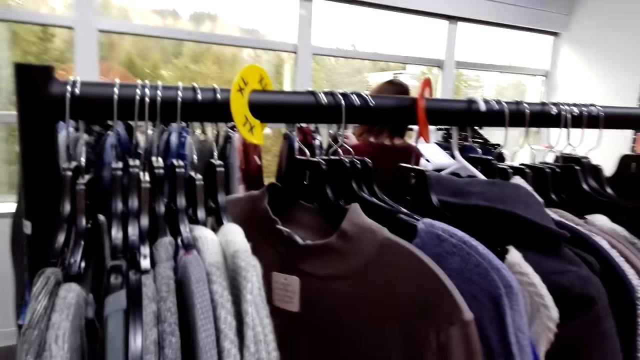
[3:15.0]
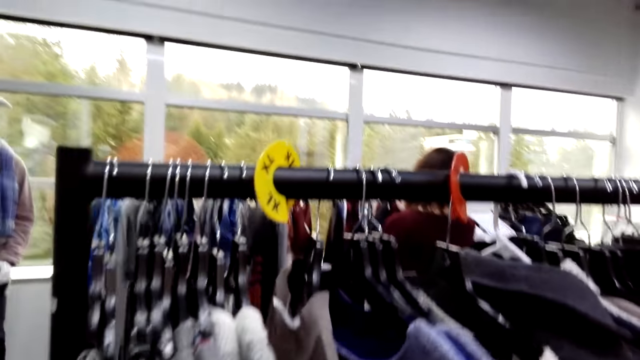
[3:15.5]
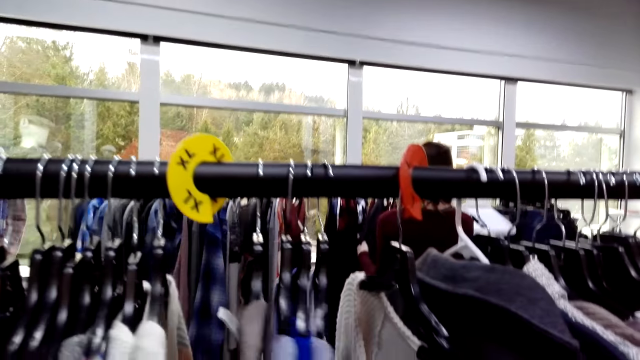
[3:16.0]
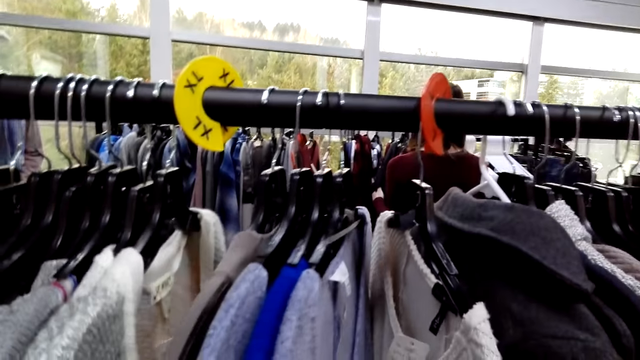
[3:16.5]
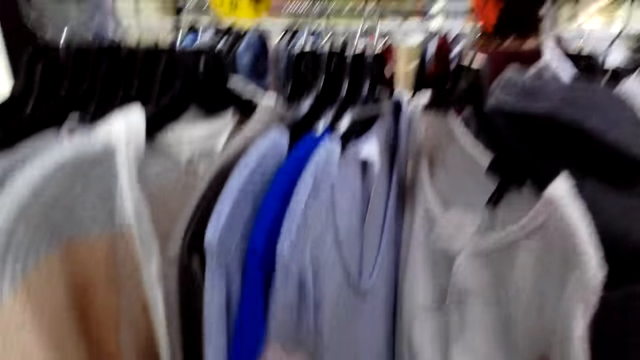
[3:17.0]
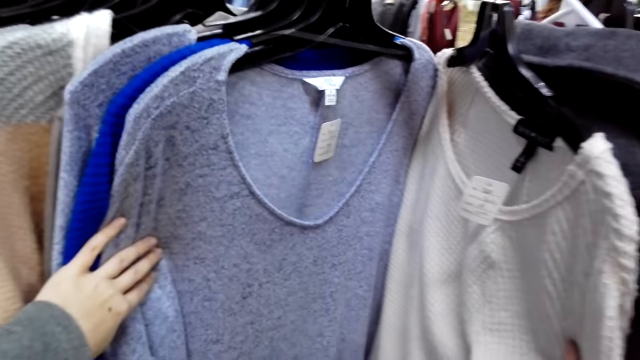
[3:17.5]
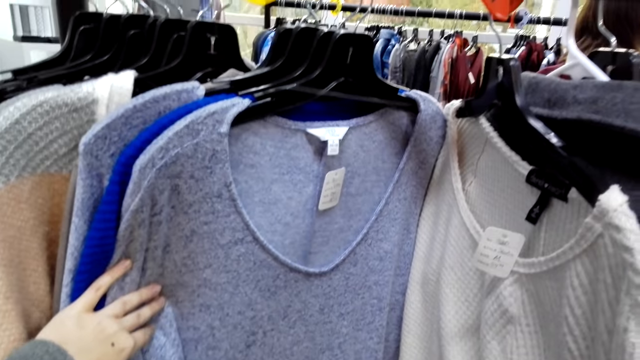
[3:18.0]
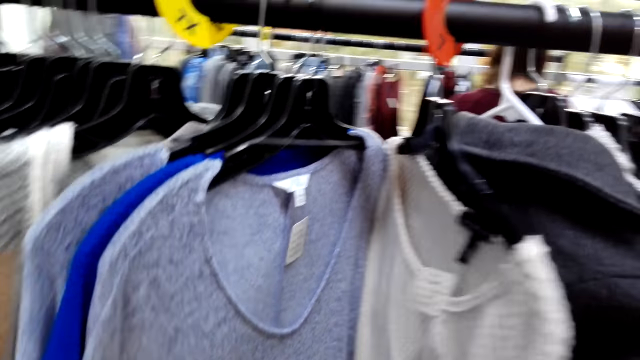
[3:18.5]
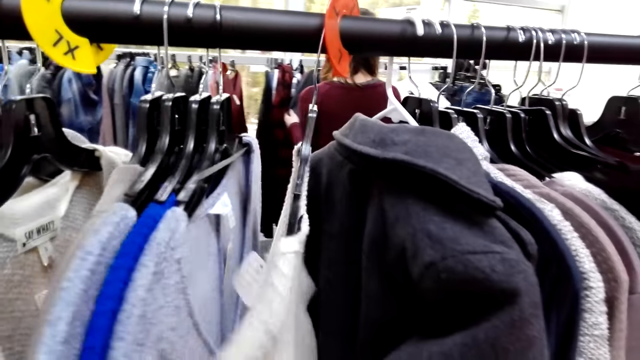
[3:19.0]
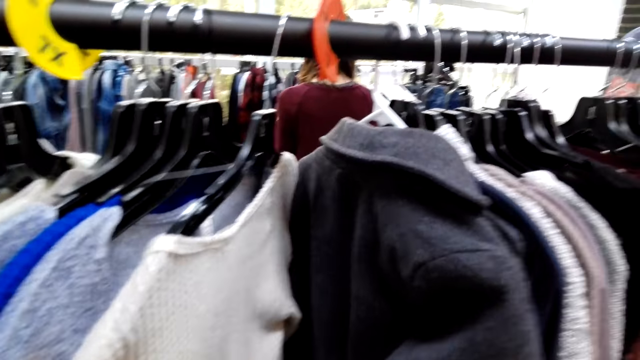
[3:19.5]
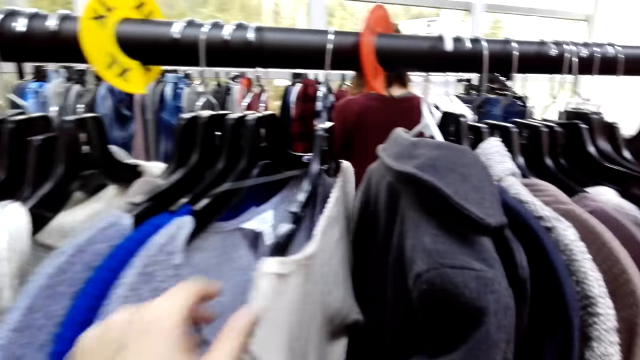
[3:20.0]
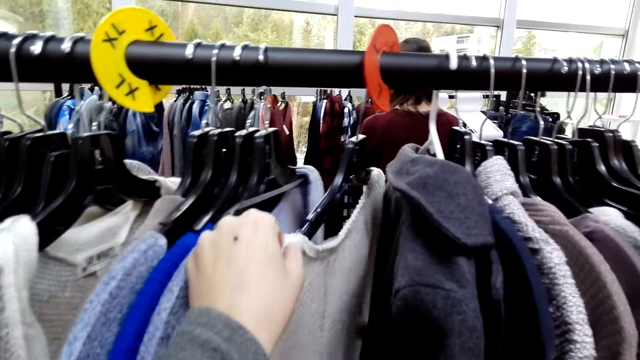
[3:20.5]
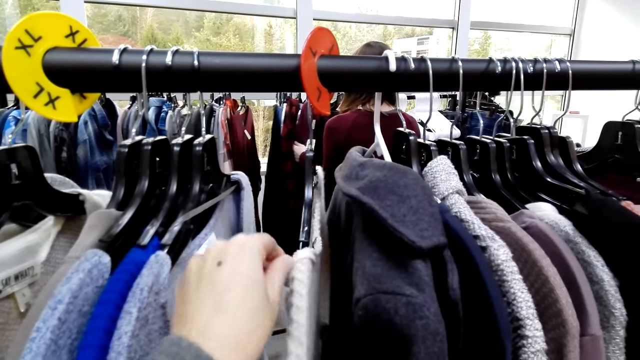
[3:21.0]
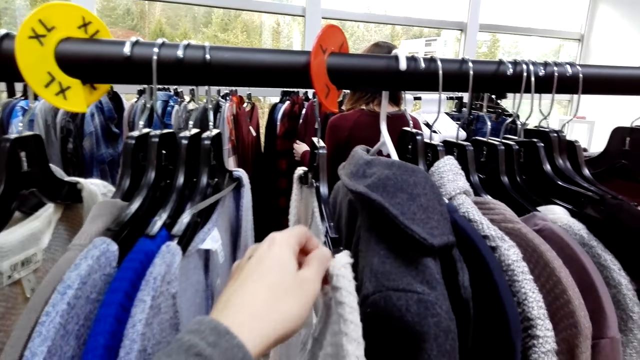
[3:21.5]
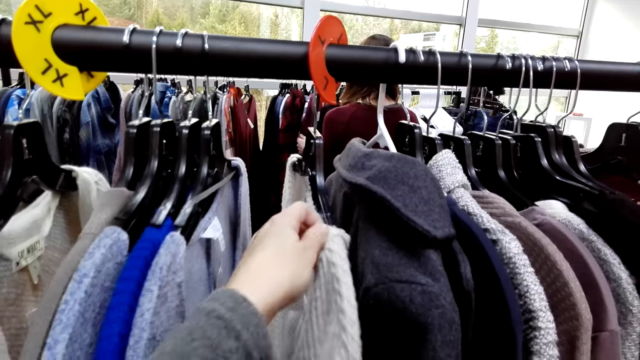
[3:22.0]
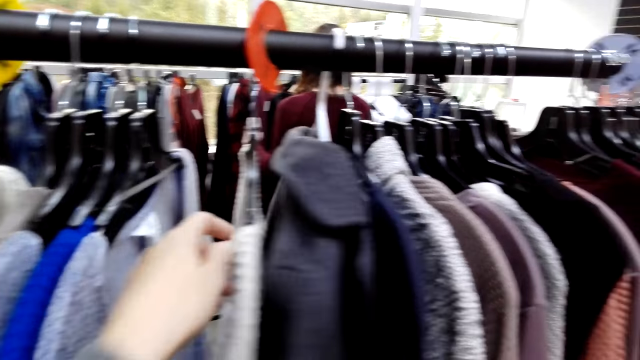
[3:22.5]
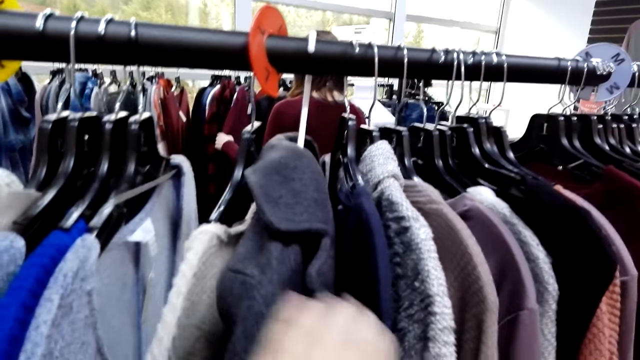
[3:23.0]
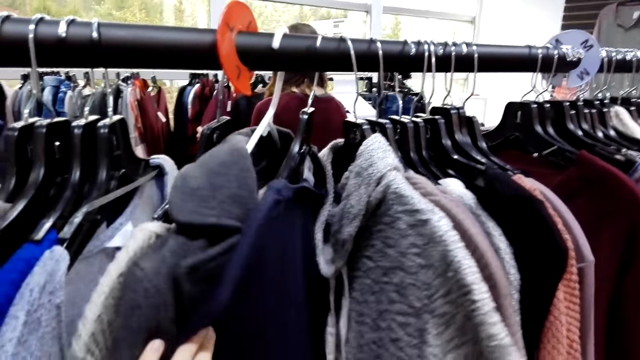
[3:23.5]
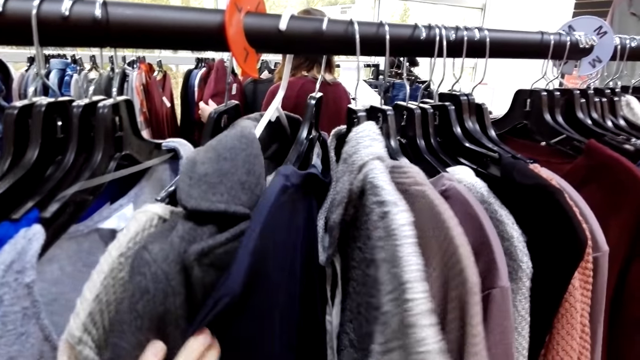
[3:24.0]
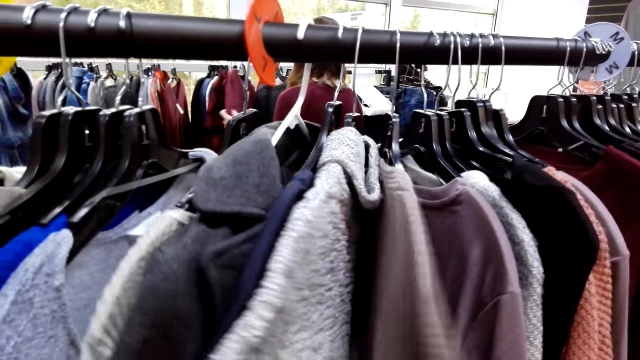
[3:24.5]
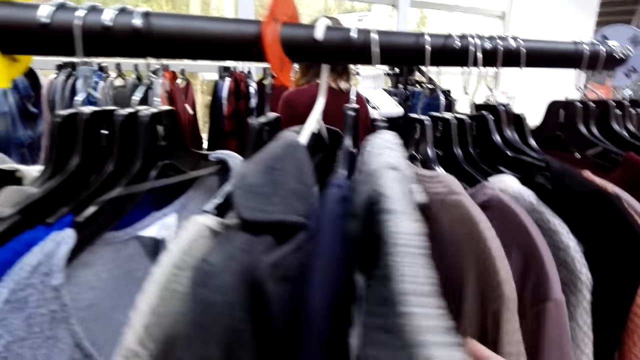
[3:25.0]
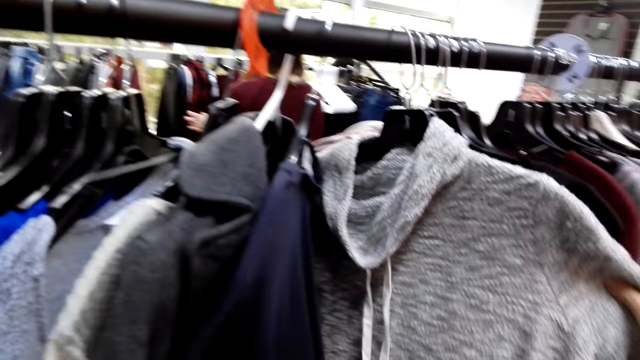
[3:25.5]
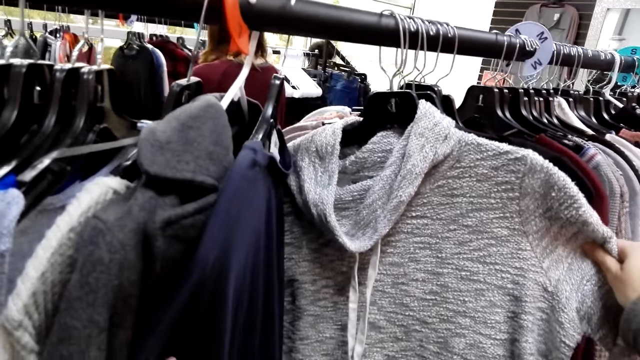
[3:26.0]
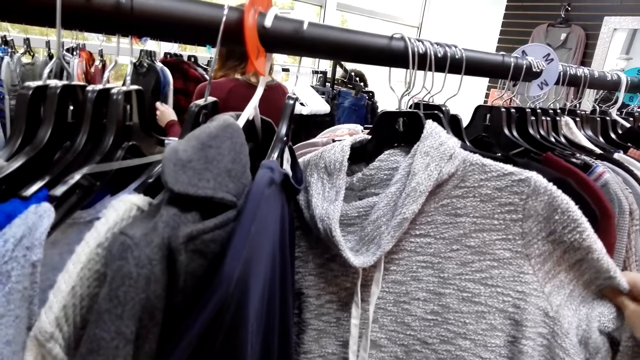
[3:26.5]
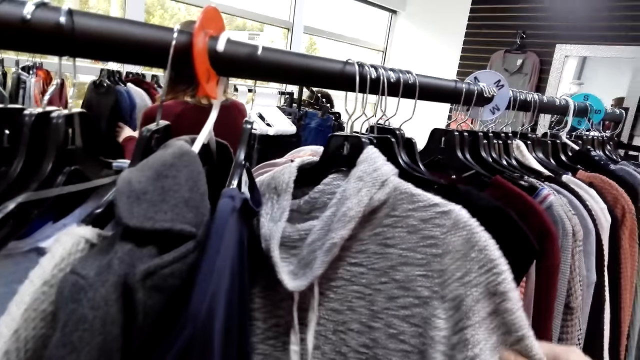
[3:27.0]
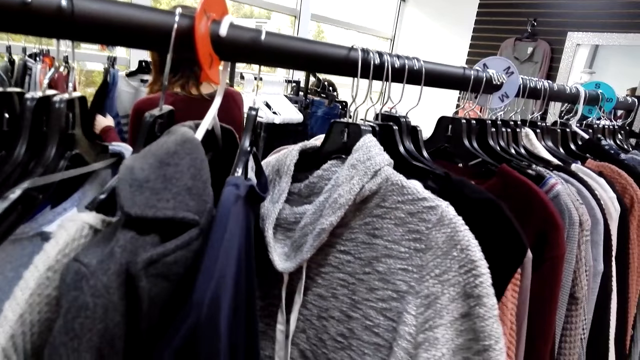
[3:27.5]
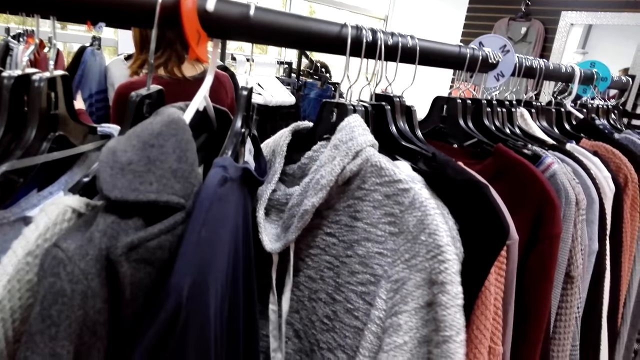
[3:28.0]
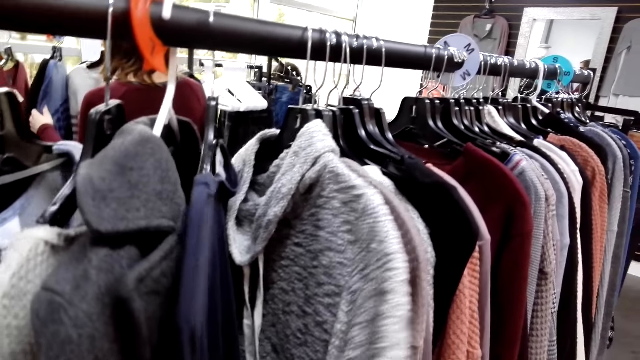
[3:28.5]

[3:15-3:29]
The camera wearer touches clothes. They look at the clothes. They move a cloth. A woman moves a cloth on the hanger. The camera wearer touches the clothes. They look at the cloth.

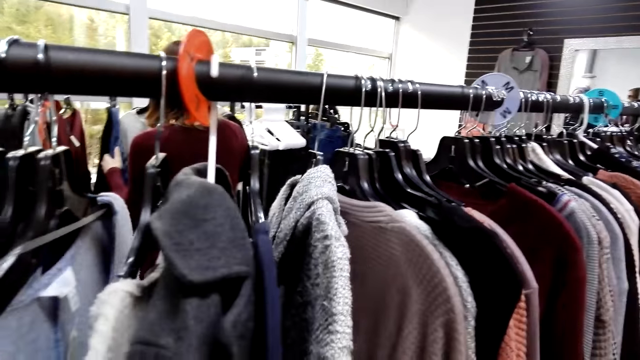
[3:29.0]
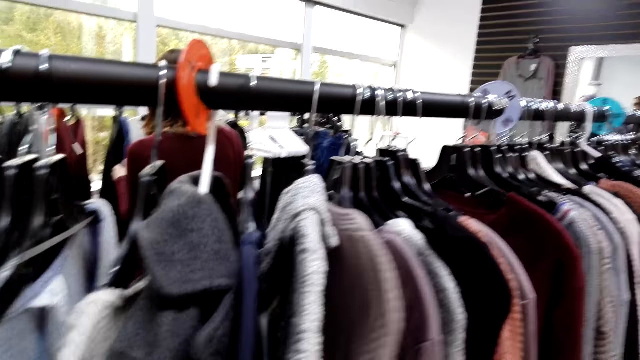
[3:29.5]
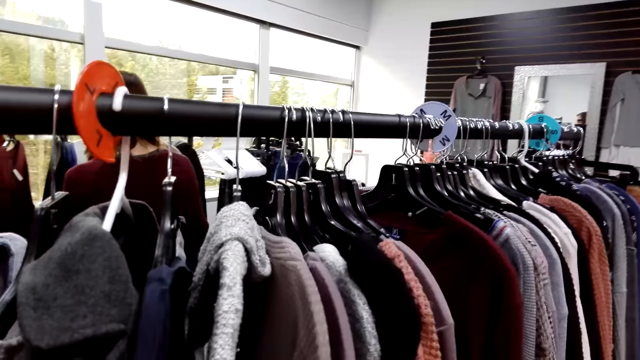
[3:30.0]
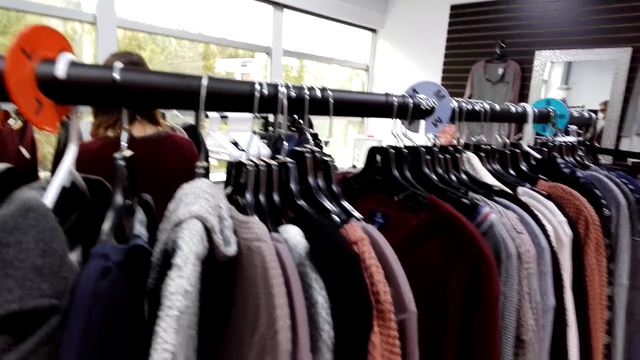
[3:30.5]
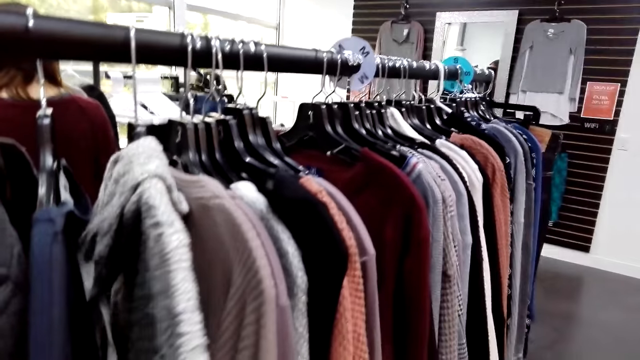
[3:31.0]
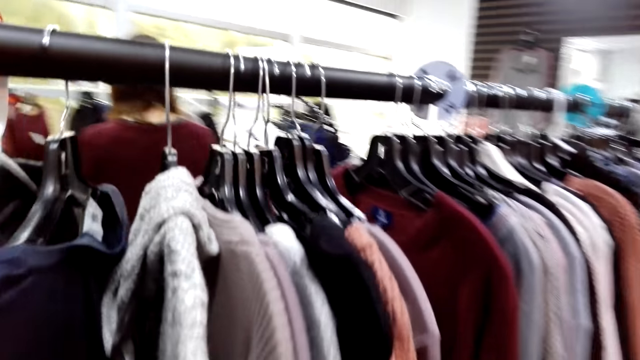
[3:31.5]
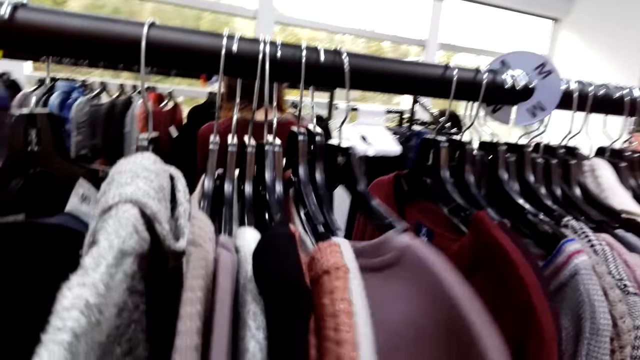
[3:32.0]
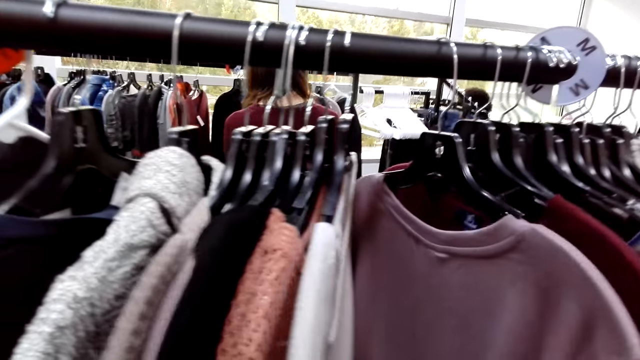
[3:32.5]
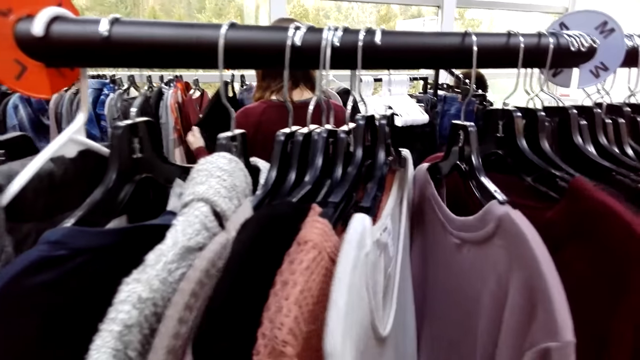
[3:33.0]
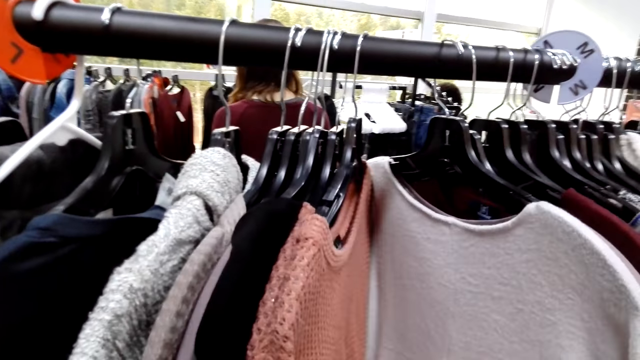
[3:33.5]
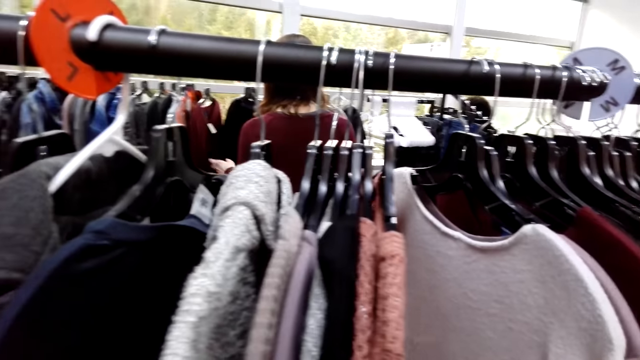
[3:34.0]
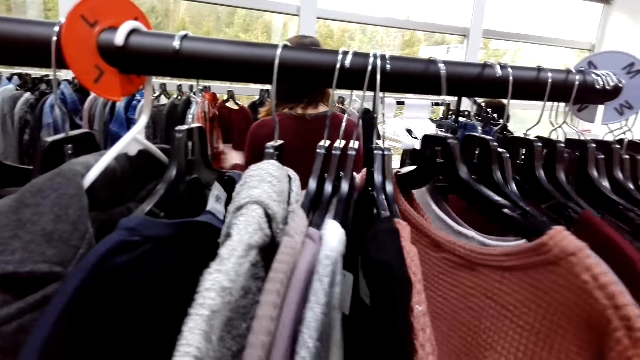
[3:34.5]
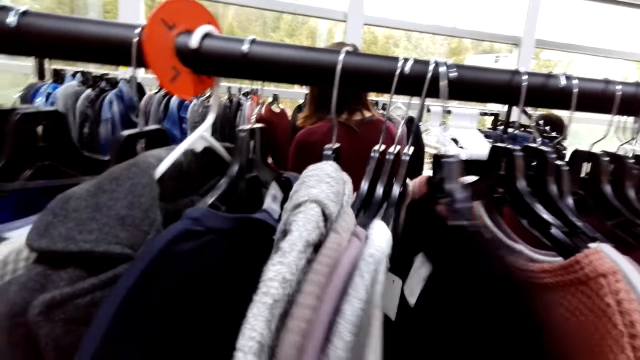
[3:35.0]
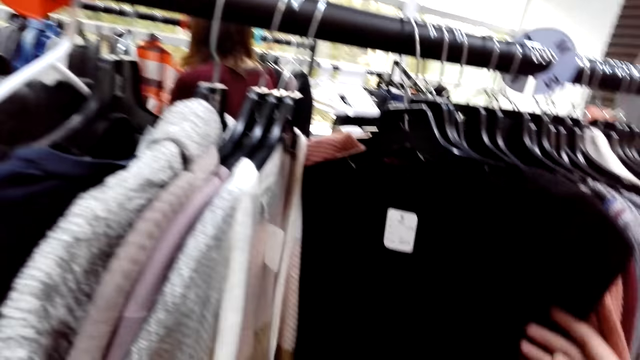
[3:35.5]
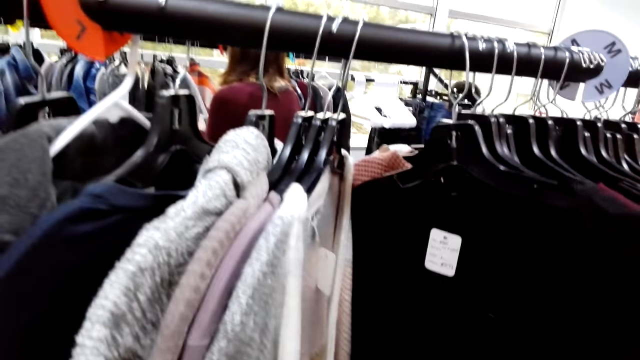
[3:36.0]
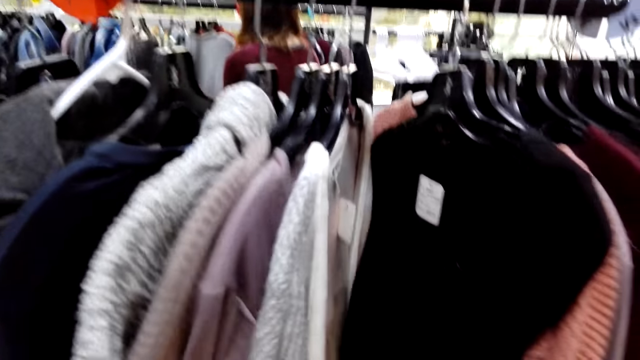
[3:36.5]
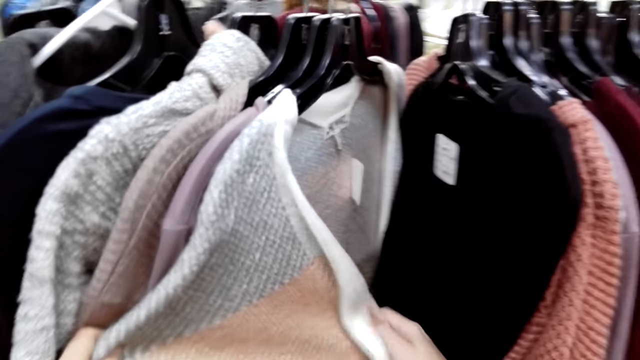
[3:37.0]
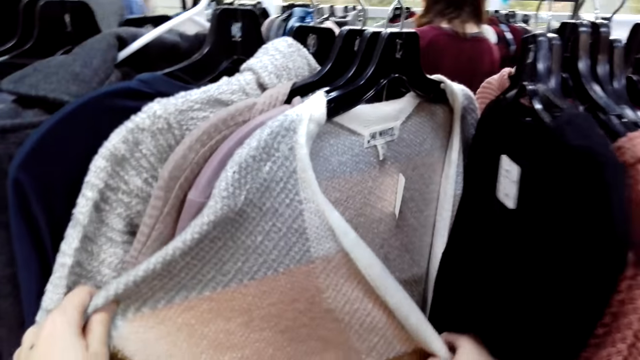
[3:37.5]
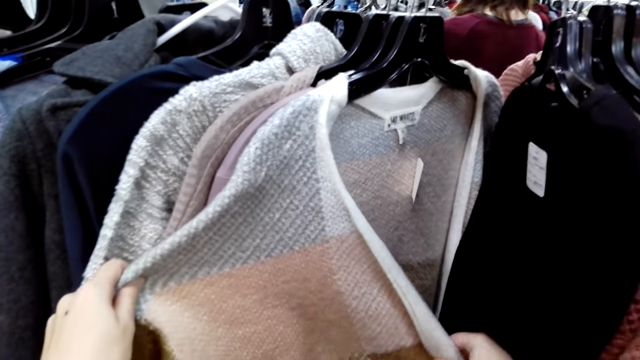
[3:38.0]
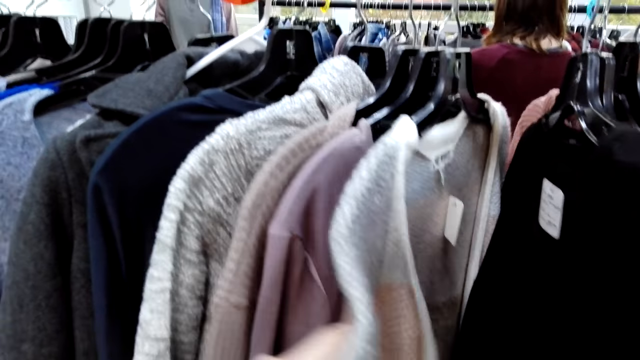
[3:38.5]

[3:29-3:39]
The camera wearer looks at the clothes. They touch the clothes. They look at the clothes. They move the clothes. They look at the clothes. They touch a cloth. They look at the cloth.
